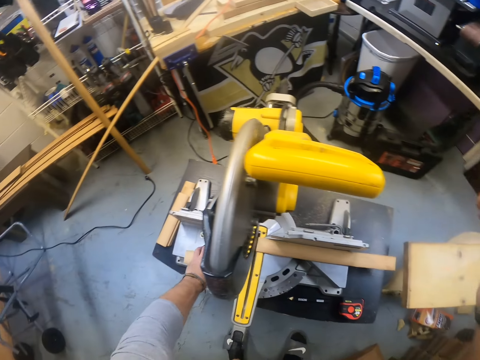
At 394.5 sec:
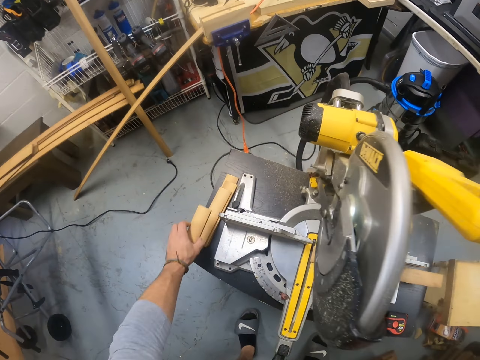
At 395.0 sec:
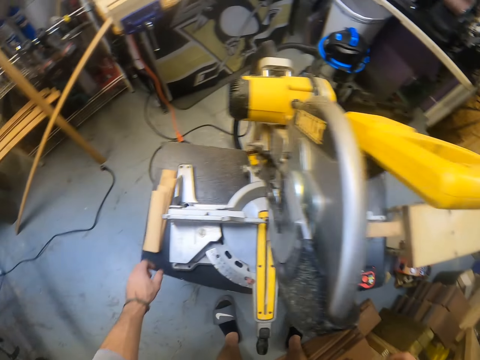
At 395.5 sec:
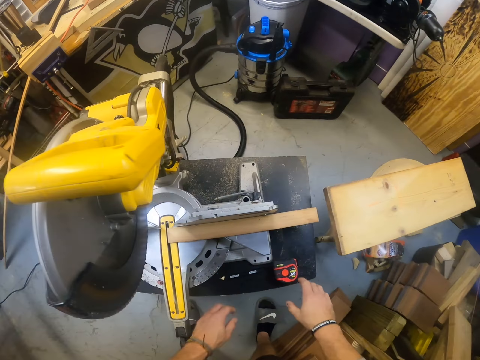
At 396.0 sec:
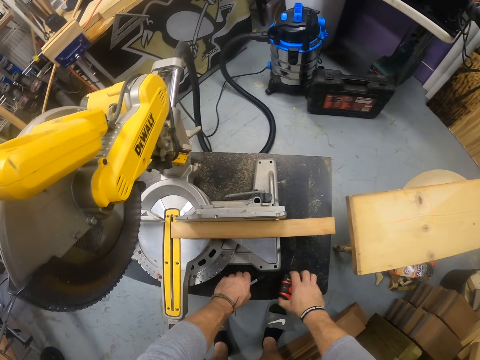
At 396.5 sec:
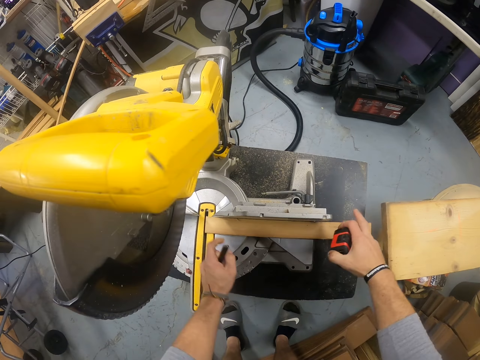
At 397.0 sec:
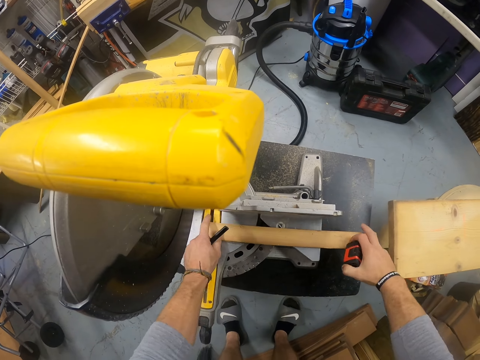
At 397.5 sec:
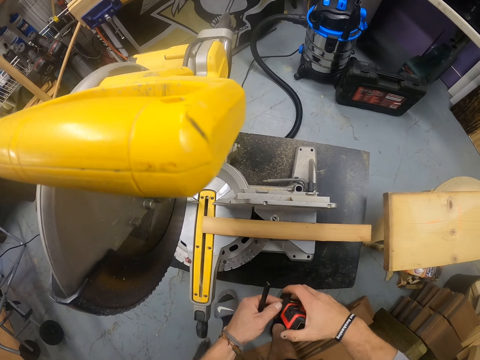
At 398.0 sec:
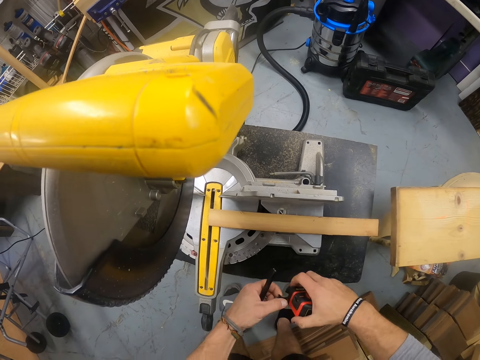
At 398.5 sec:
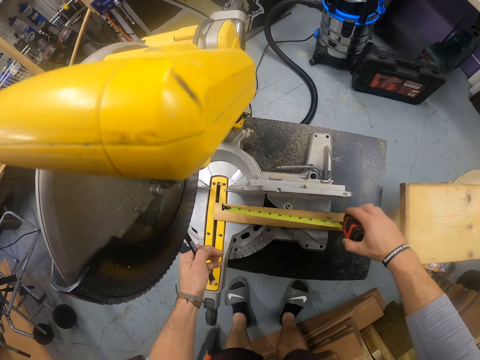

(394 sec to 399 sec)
The camera wearer drops the wood on the pile of wood on the bench with his left hand. He picks up the measuring tape on the bench with his right hand. He picks up the pencil on the bench with his left hand. He adjusts the wood on the sawing machine with both hands. He extends the measuring tape with both hands.

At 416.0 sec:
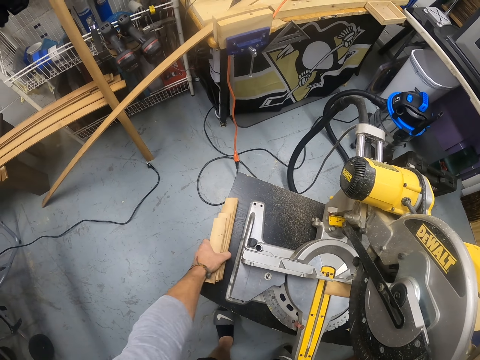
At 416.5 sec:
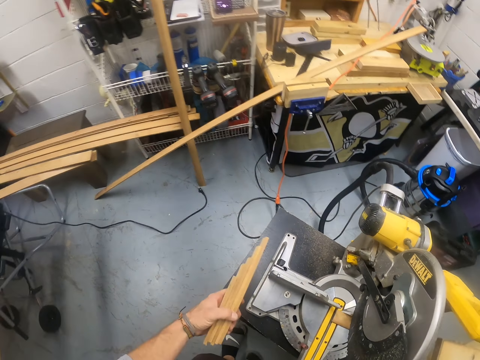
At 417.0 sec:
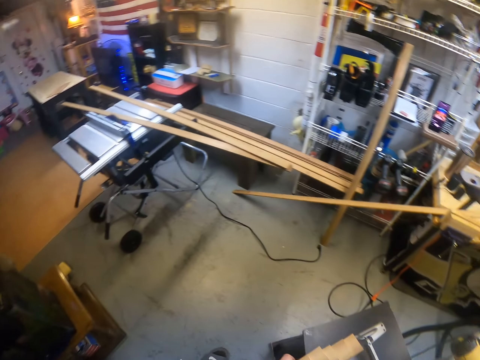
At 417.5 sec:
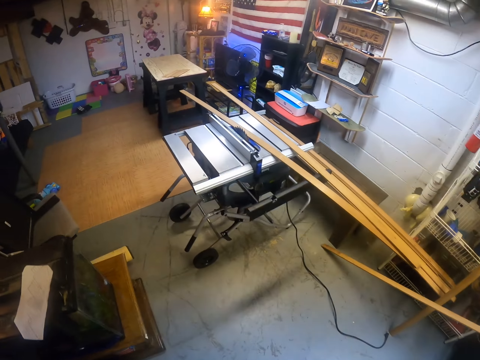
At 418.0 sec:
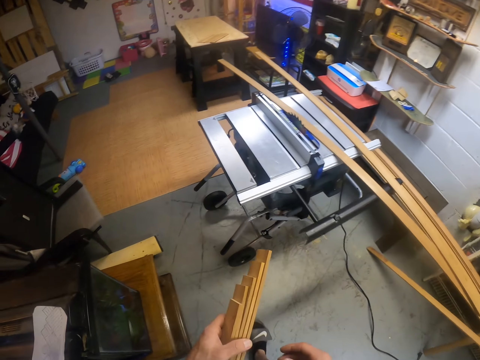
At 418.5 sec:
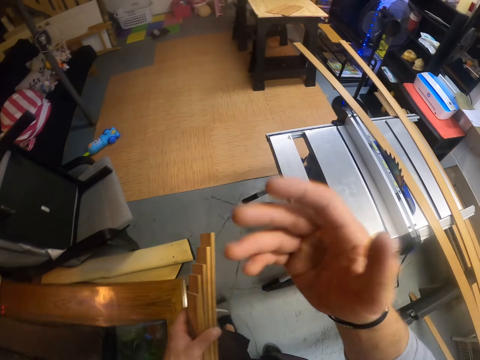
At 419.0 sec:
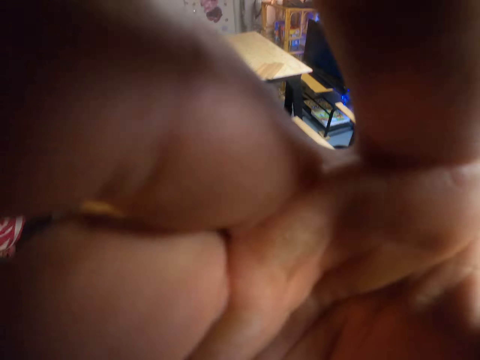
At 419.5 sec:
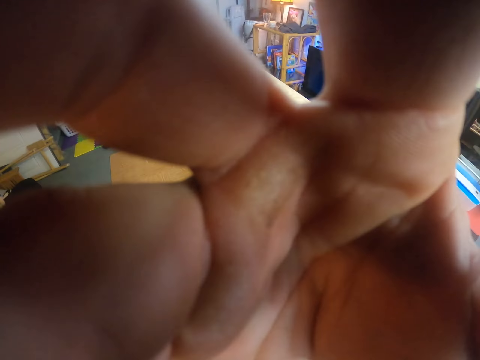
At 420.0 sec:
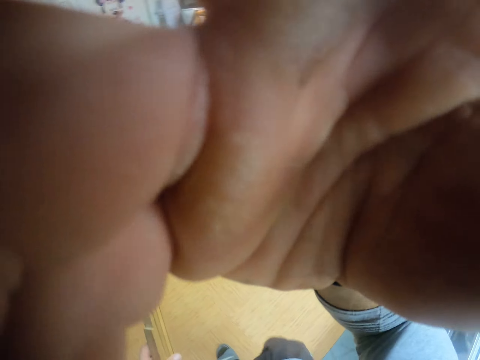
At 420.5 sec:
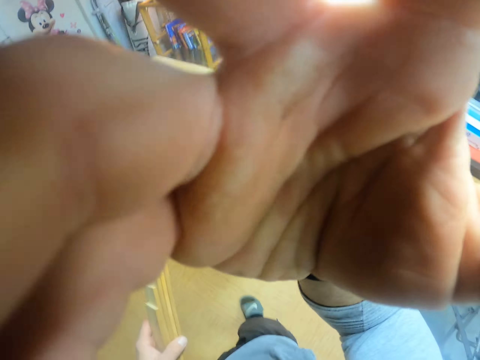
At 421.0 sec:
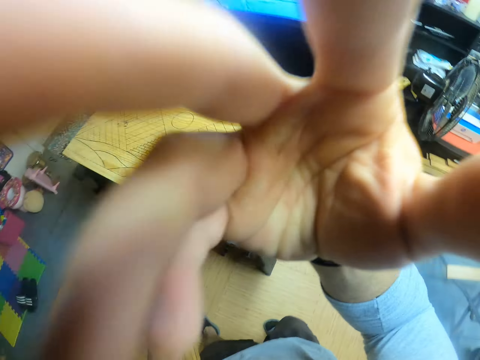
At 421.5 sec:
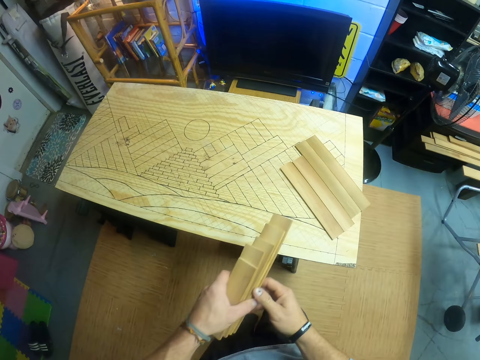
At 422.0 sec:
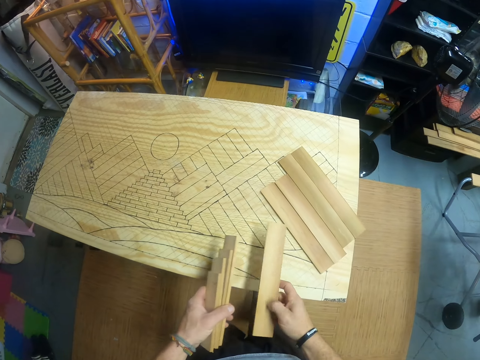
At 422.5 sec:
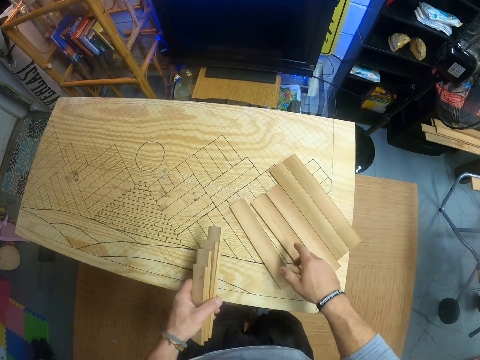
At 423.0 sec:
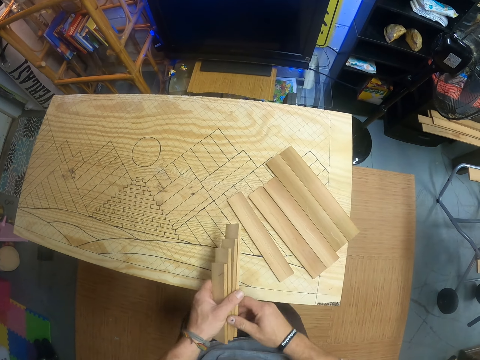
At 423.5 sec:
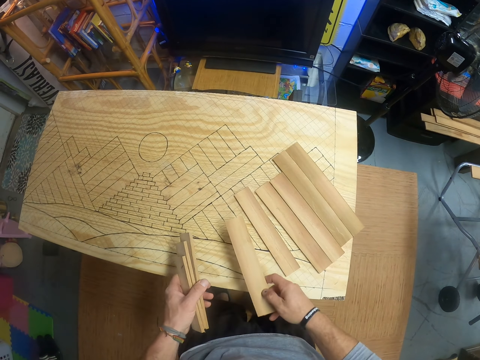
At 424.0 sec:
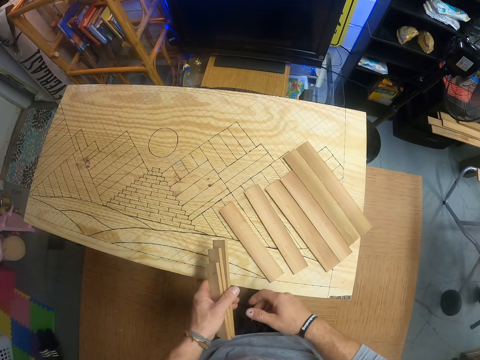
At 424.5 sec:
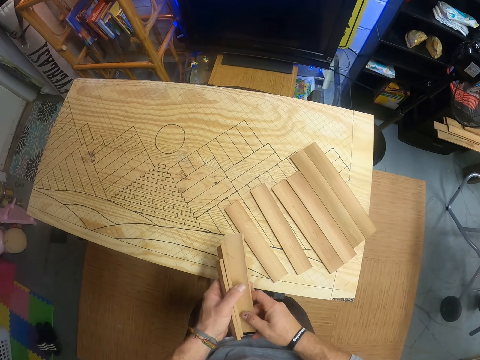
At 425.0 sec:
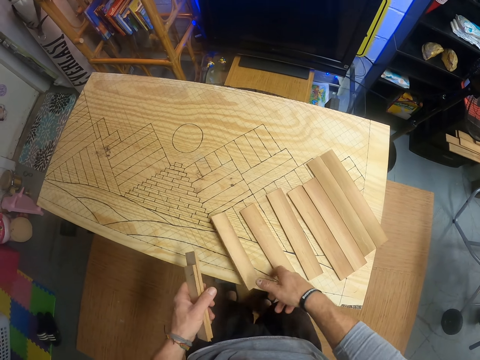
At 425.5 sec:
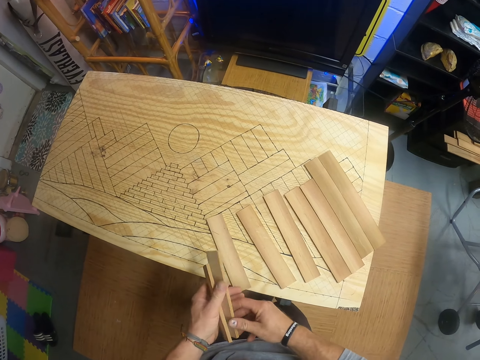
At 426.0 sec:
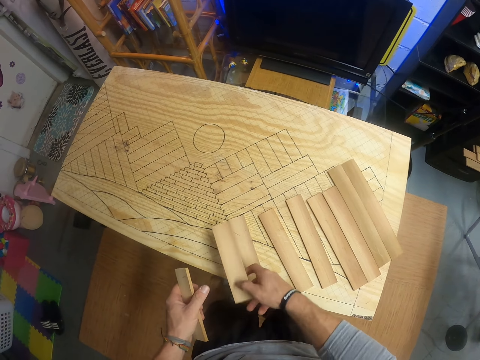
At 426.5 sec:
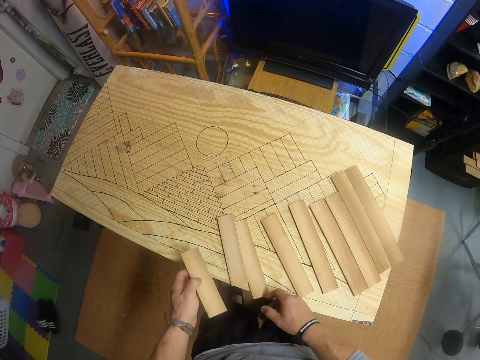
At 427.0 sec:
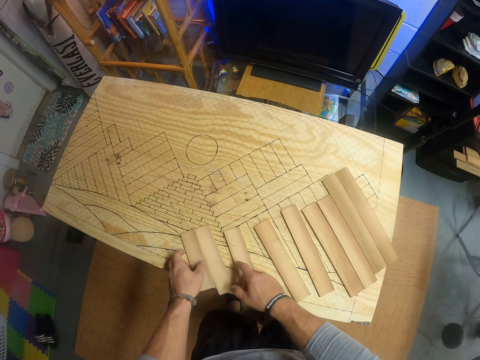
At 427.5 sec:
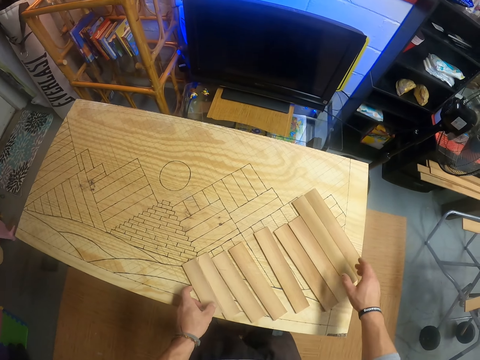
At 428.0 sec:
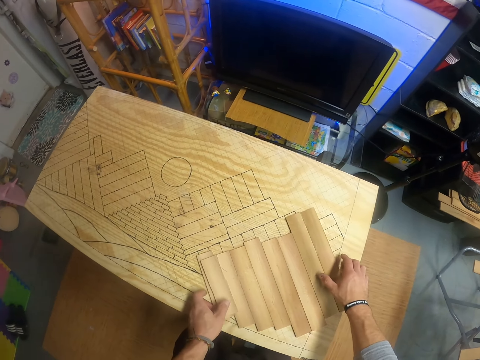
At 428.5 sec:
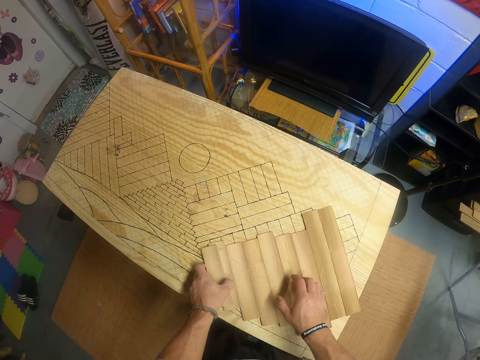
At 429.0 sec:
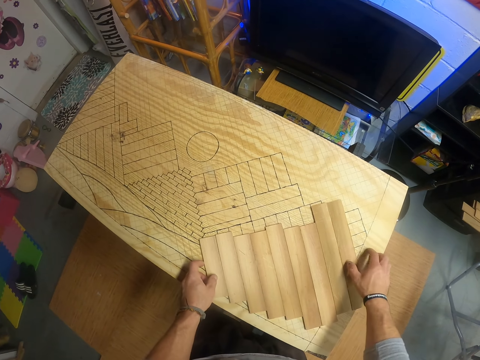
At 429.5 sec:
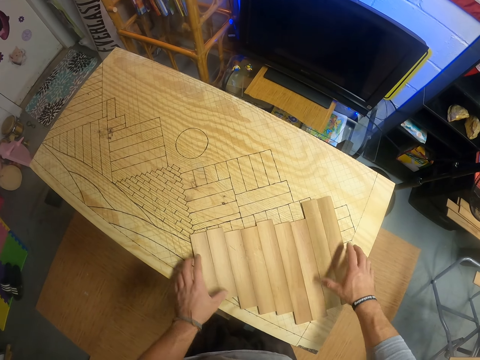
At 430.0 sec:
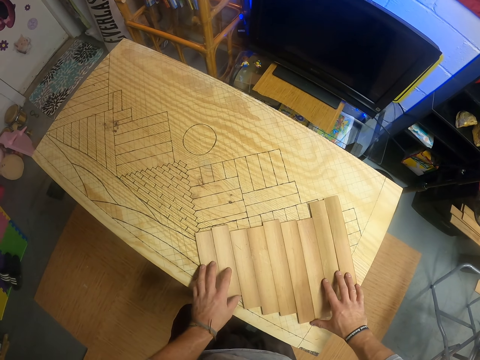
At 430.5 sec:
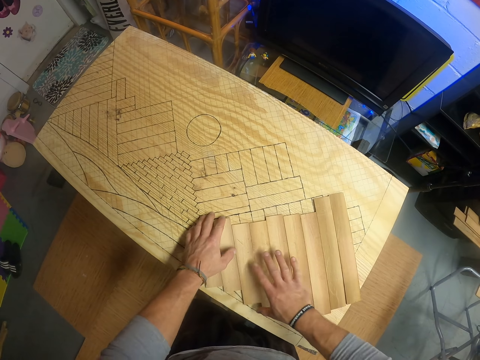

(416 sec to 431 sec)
The camera wearer picks up the cut wood planks. He walks. He adjusts the camera. He arranges the pile of wood in his left hand on the workbench with his right hand. He drops the wood on the workbench with his left hand. He moves the wood on the workbench with his right hand. He arranges the woods on the workbench with both hands.

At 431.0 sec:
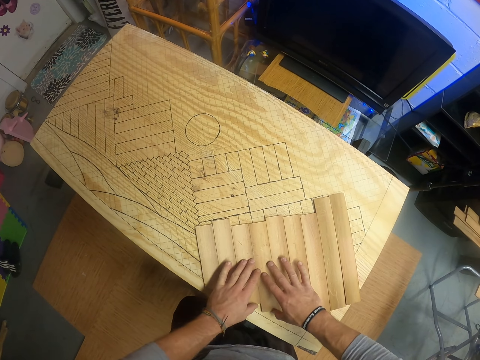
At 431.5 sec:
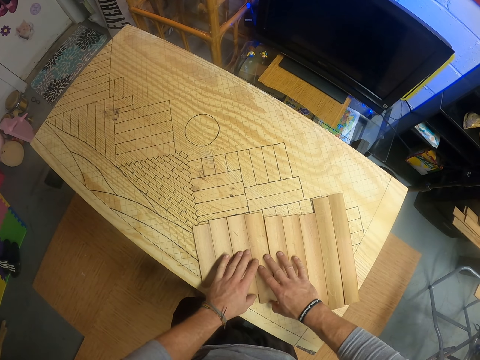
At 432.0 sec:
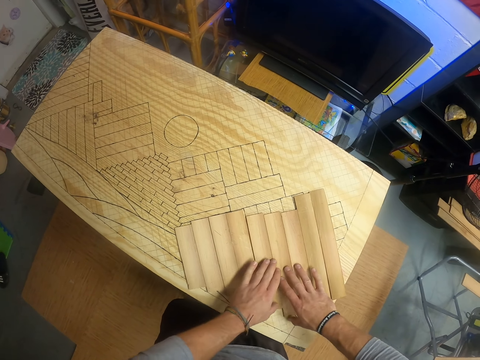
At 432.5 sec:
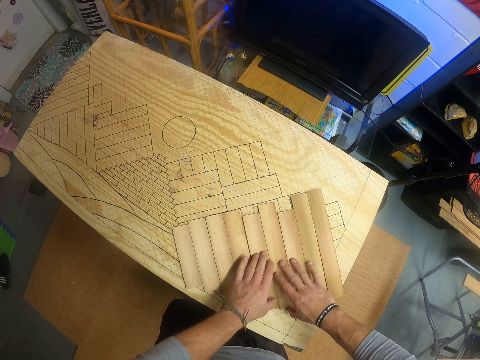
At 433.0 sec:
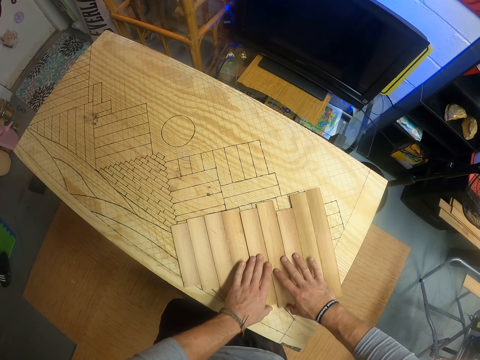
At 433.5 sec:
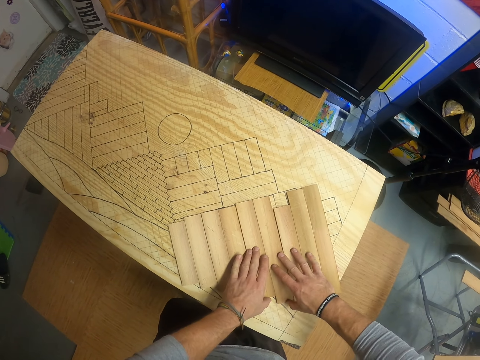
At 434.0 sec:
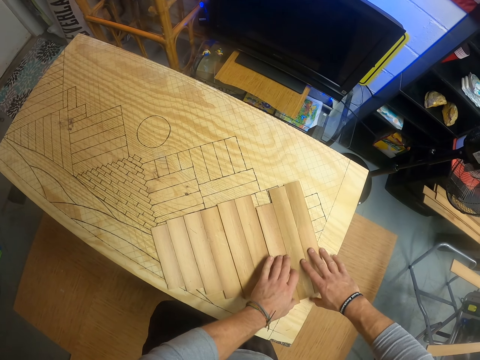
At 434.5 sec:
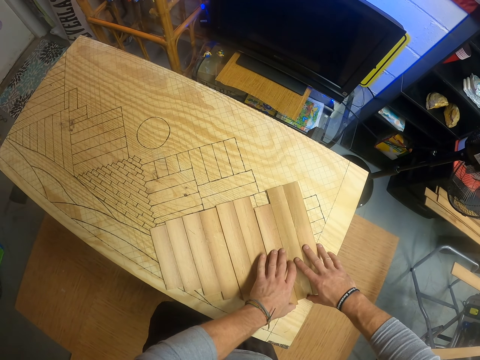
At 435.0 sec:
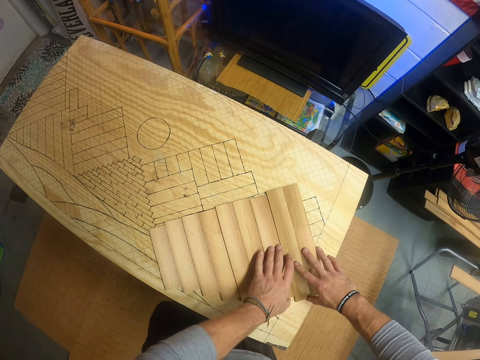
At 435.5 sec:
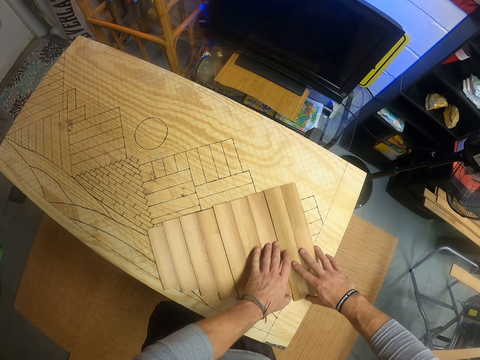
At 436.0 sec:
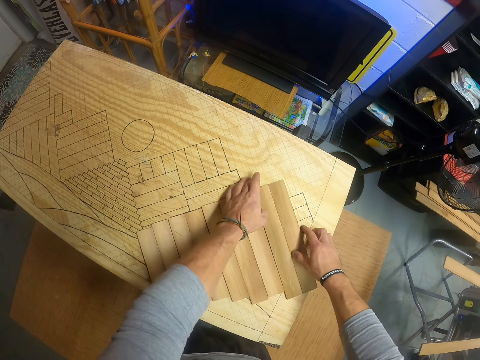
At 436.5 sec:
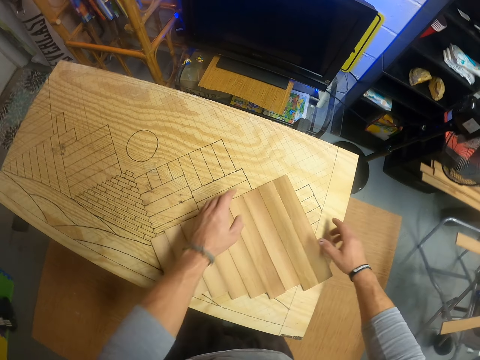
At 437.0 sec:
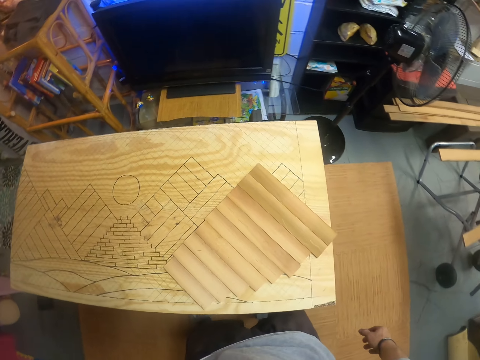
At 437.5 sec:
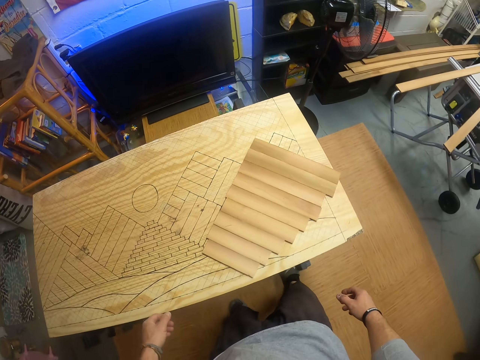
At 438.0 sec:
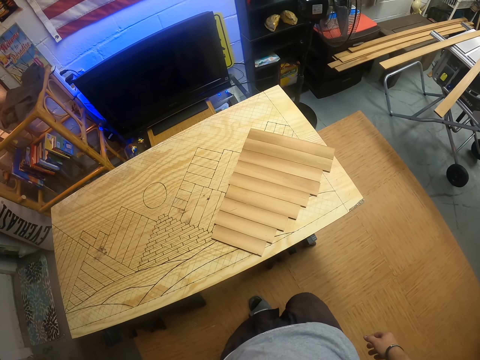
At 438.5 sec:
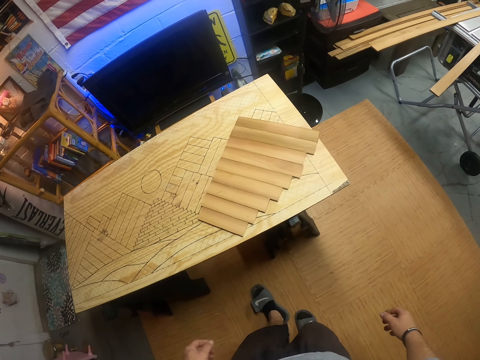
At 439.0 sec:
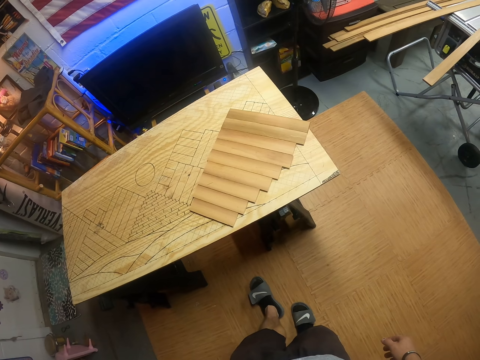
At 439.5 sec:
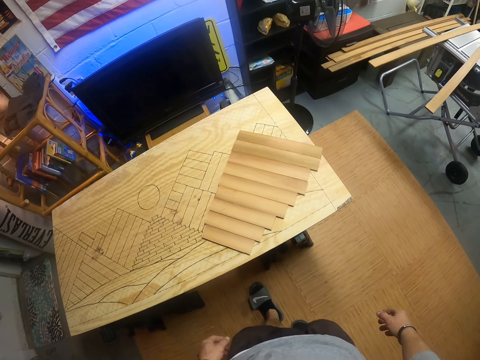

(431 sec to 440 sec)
The camera wearer looks at the arranged wood planks.
